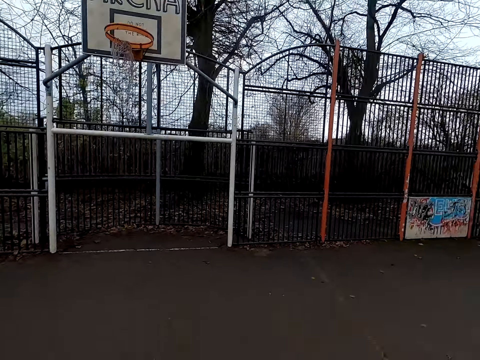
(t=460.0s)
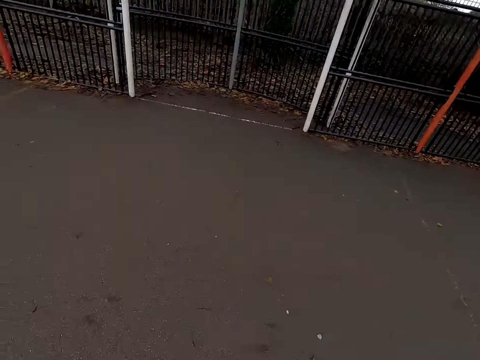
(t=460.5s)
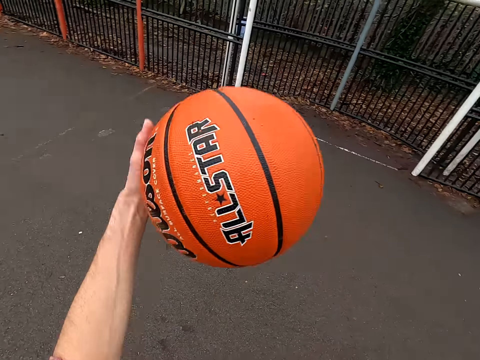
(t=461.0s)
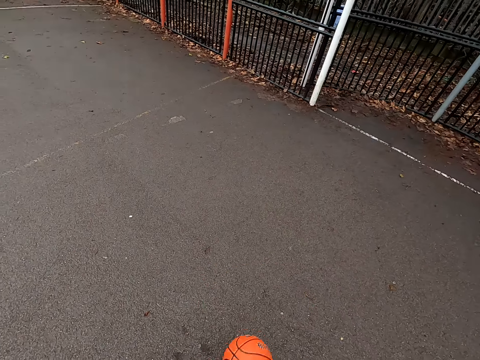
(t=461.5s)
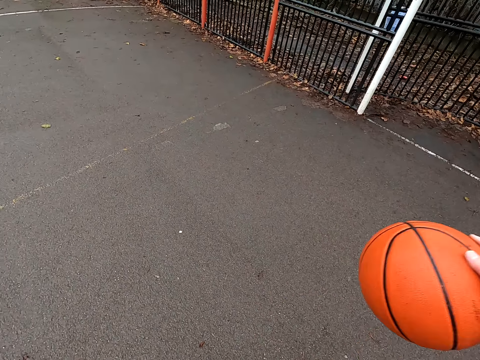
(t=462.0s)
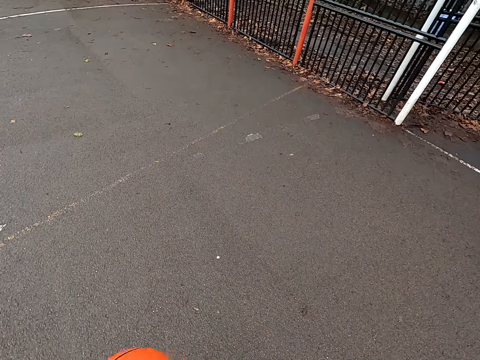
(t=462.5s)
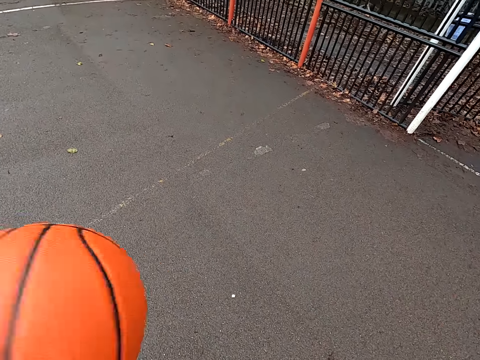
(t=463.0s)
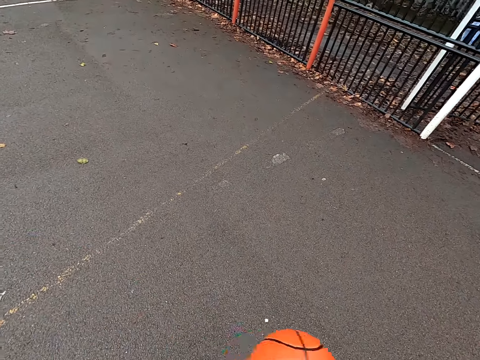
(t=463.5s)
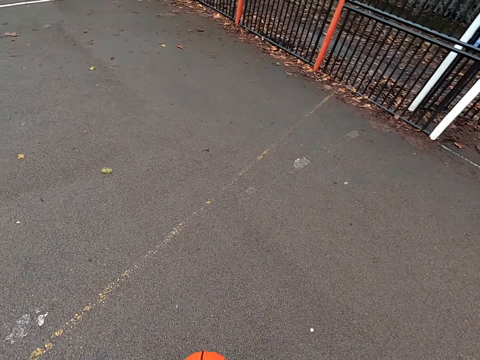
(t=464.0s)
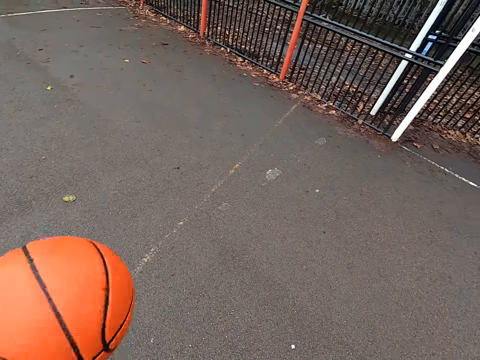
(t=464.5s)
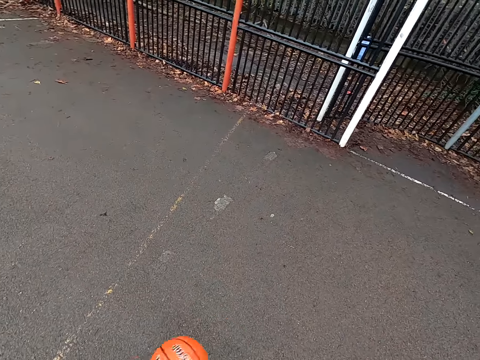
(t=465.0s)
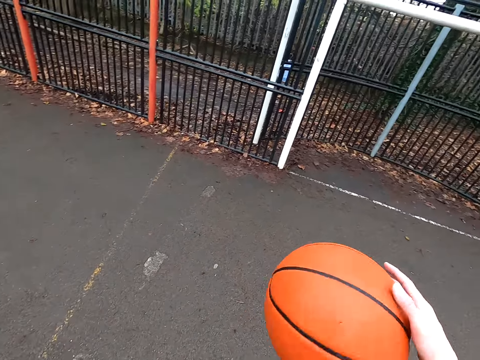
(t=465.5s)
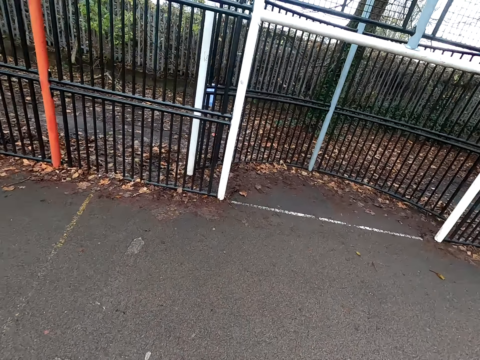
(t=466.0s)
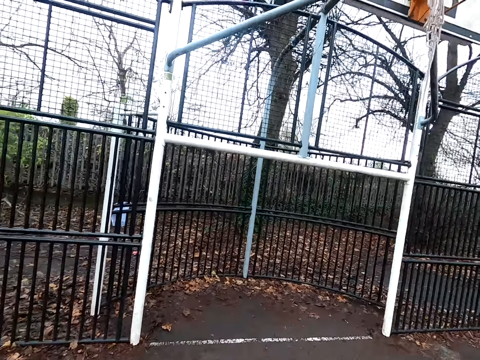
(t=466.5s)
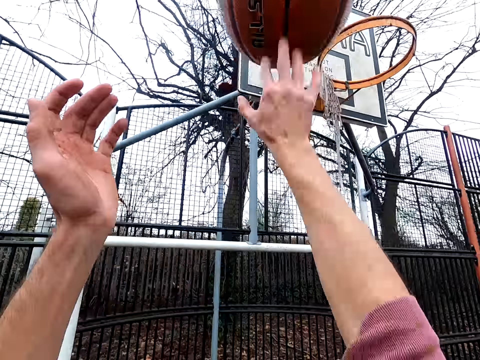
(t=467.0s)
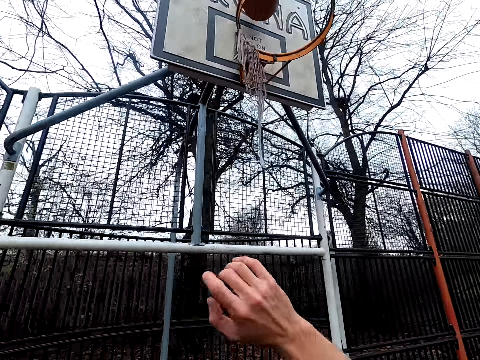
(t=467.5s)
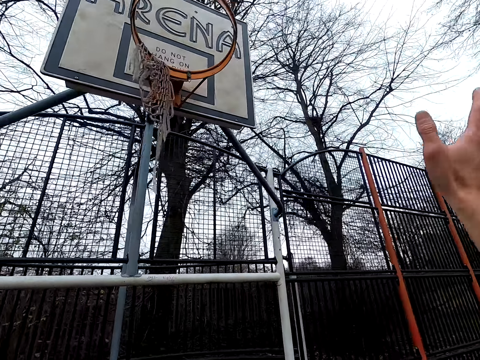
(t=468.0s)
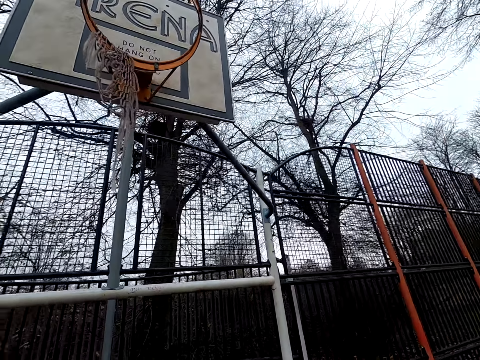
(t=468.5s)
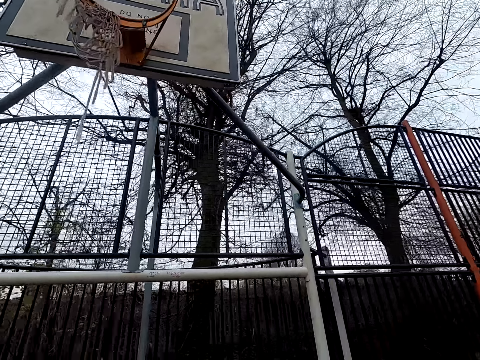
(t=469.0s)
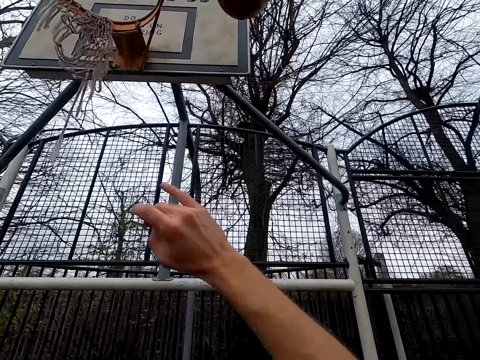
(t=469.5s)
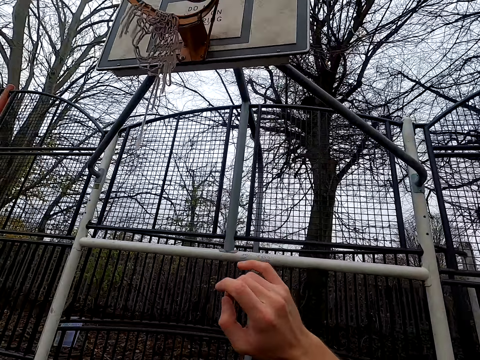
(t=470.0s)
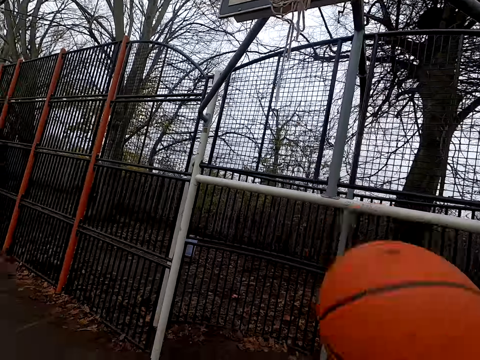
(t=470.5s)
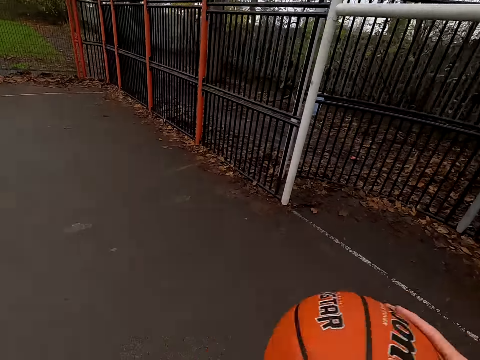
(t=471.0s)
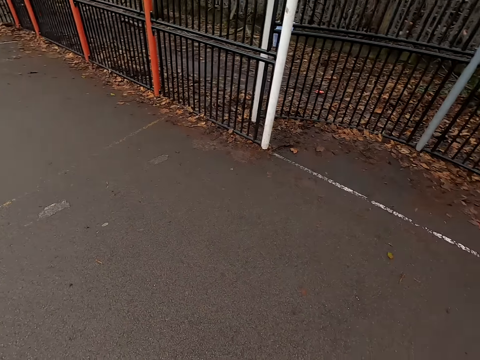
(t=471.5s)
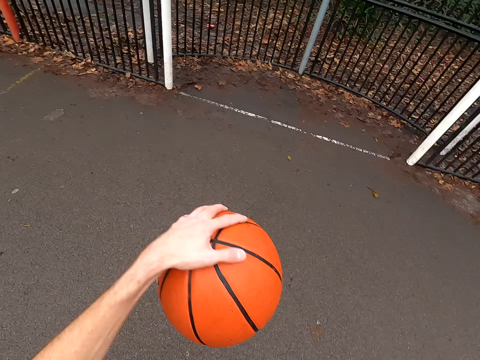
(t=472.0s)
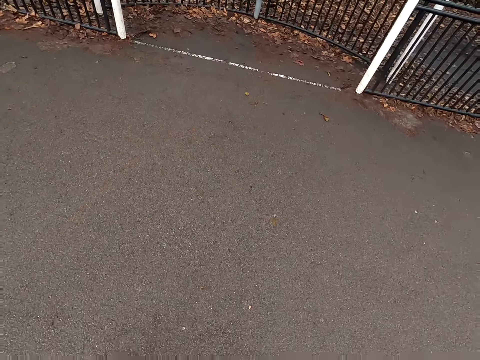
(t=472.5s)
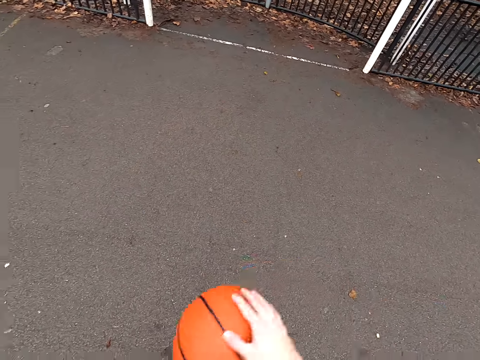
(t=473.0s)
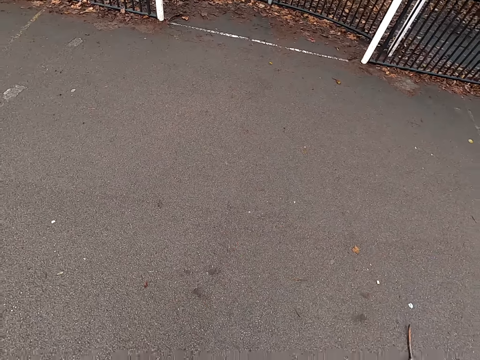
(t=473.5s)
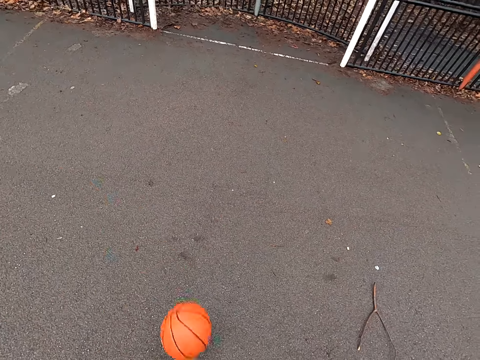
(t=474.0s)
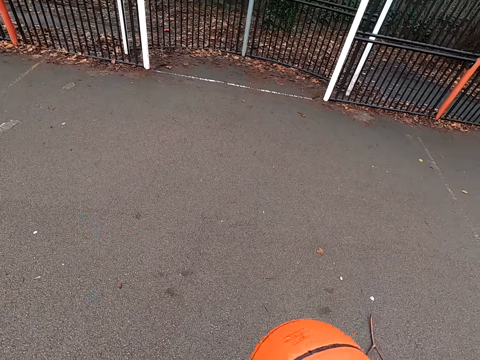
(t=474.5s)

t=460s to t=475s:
The camera wearer takes the ball and dribbles the ball. They shoot the ball. They take the ball and shoot the ball. They dribble the ball.

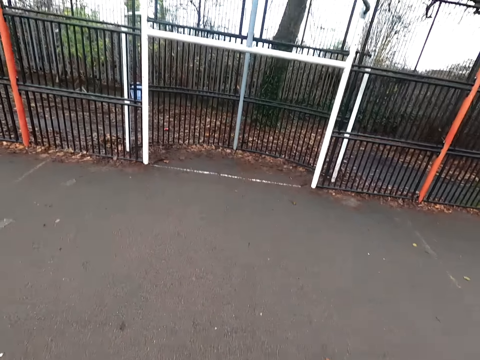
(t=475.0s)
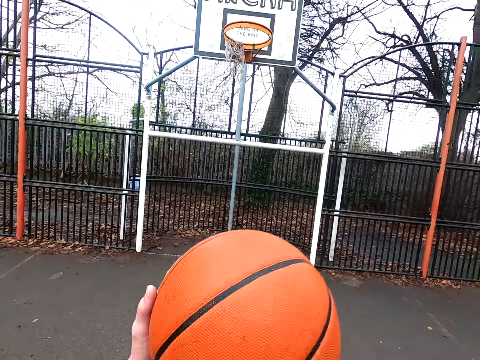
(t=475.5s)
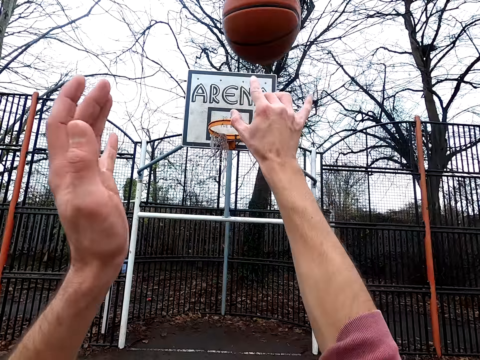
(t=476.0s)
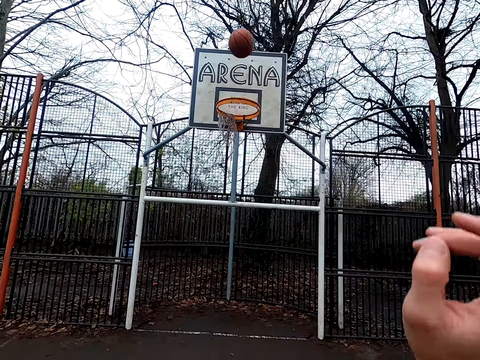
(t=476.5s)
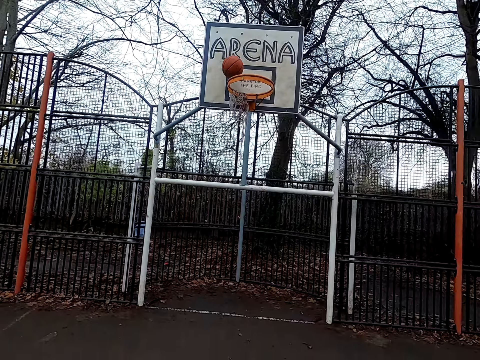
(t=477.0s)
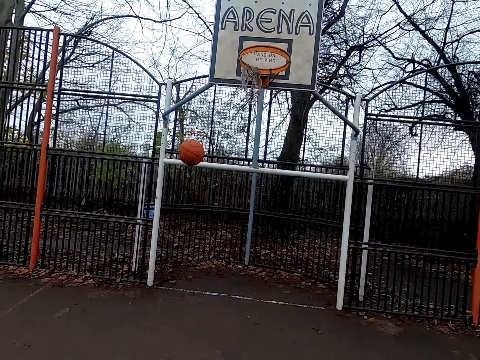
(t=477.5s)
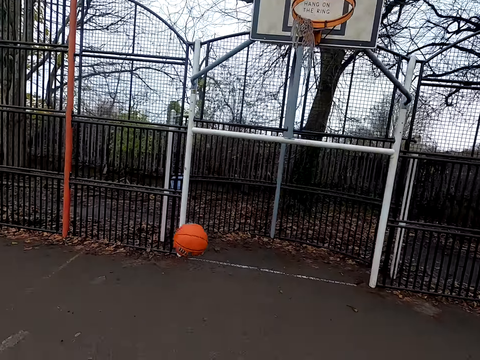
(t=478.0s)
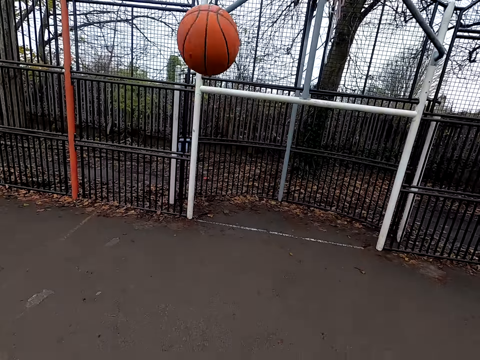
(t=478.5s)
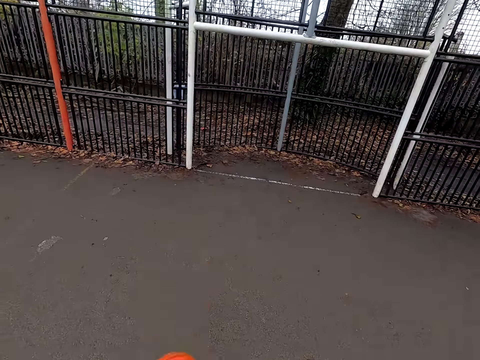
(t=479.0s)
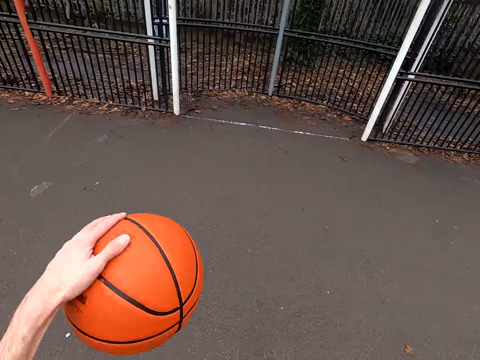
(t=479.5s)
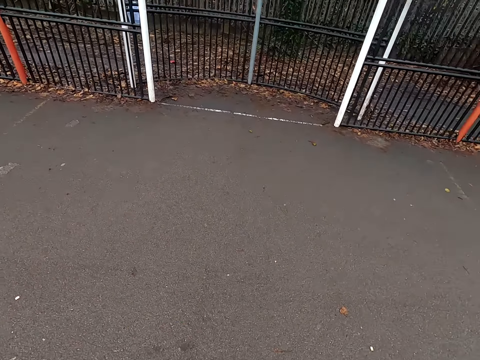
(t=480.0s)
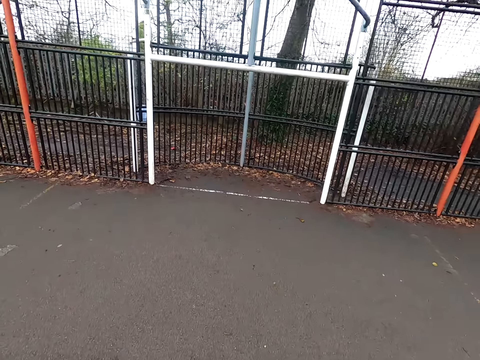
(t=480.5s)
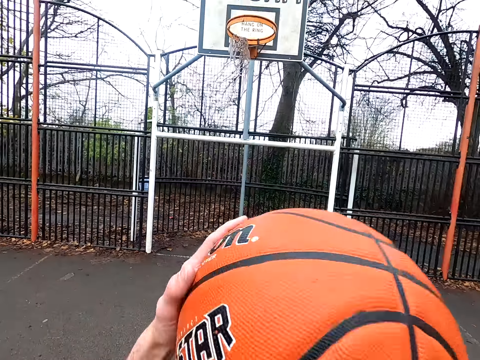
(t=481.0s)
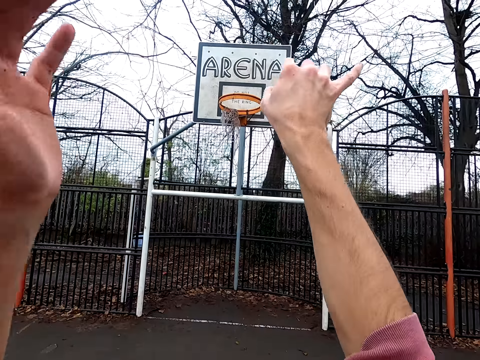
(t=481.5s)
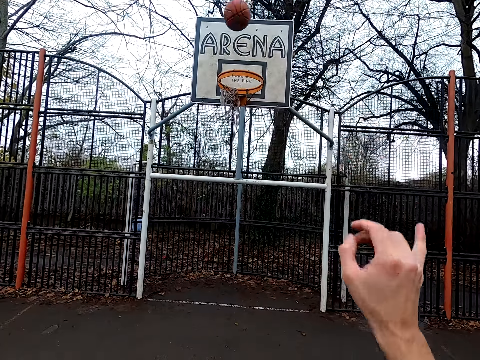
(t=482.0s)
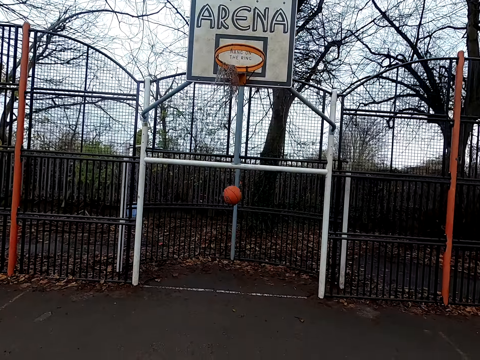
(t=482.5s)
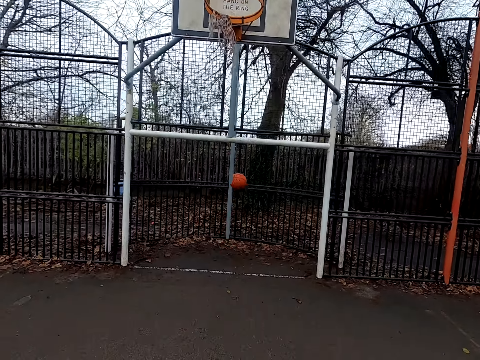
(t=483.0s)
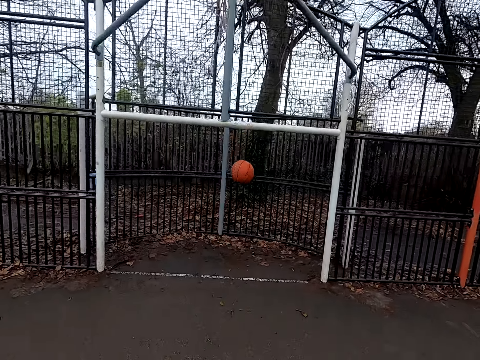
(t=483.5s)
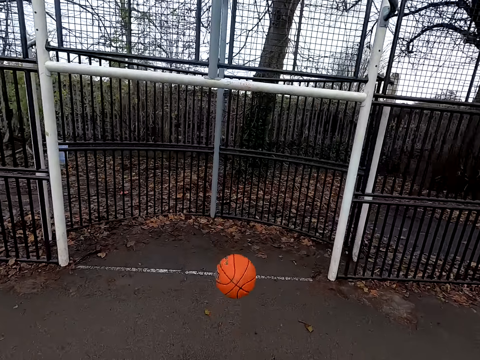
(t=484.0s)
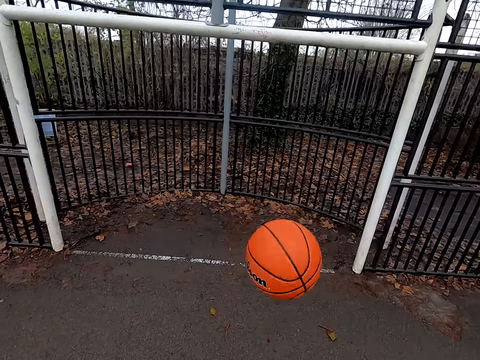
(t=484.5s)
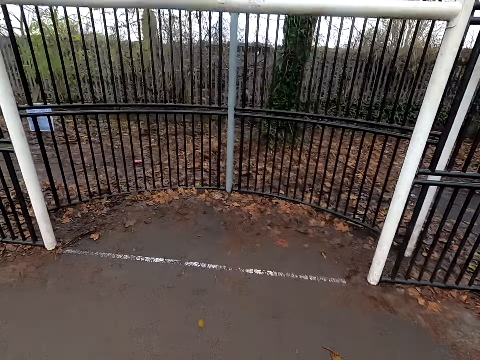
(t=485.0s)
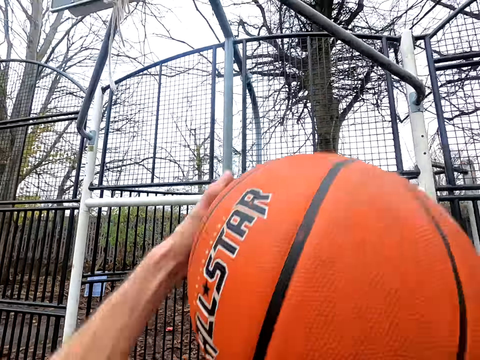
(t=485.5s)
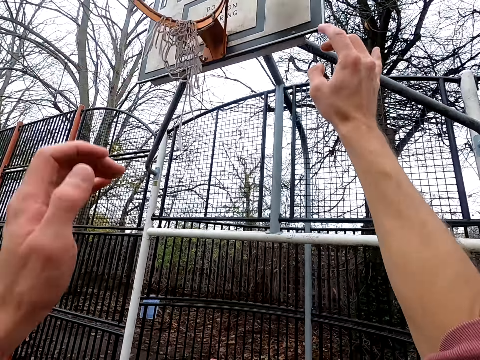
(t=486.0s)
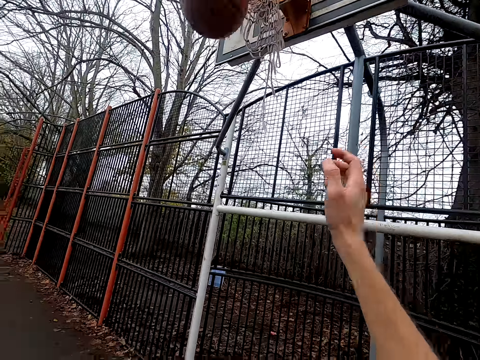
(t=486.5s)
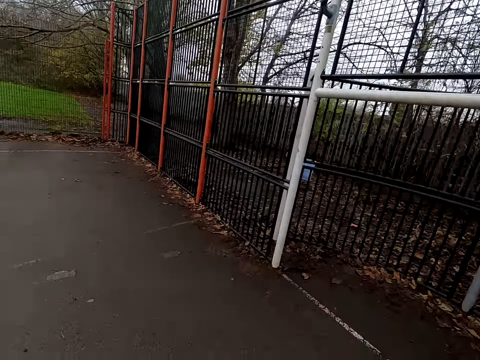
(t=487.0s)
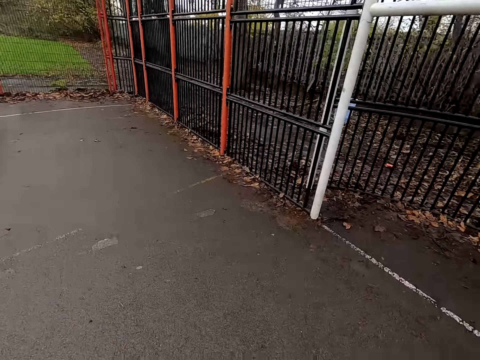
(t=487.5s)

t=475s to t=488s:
The camera wearer shoots the ball. They take the ball and bounce the ball. They shoot the ball. They walk around. They take the ball. They shoot the ball.
